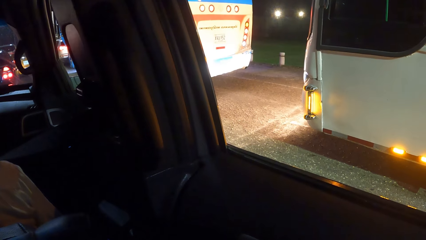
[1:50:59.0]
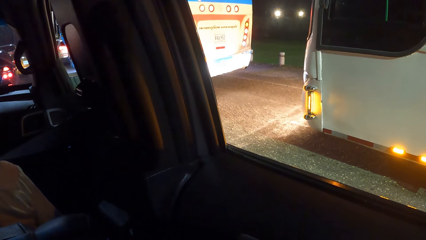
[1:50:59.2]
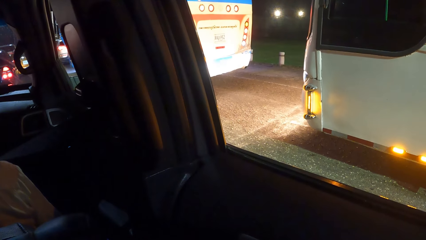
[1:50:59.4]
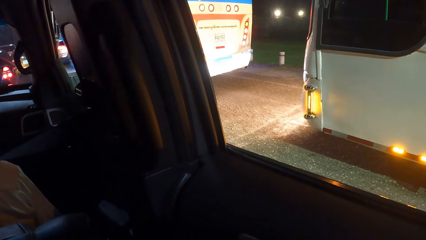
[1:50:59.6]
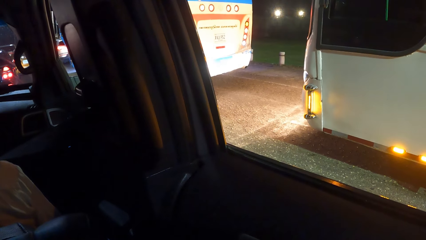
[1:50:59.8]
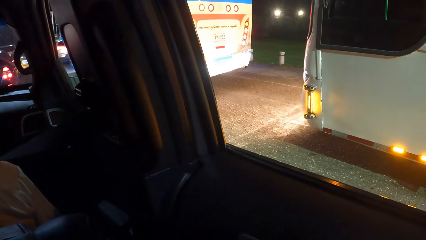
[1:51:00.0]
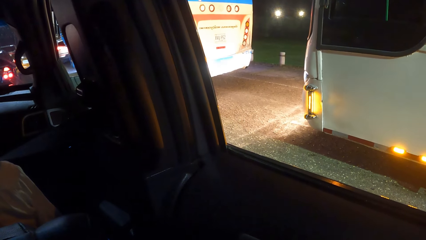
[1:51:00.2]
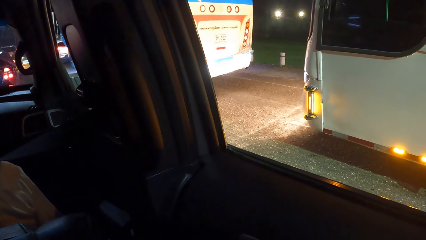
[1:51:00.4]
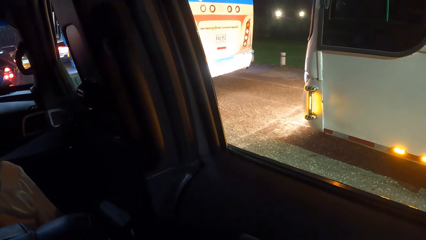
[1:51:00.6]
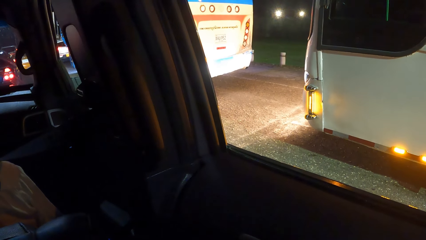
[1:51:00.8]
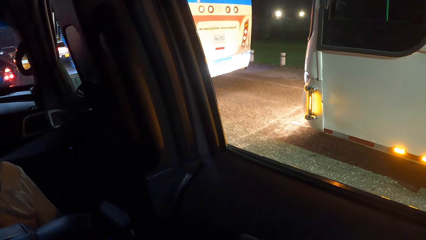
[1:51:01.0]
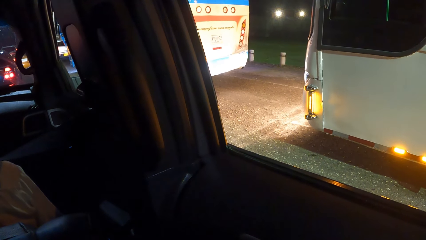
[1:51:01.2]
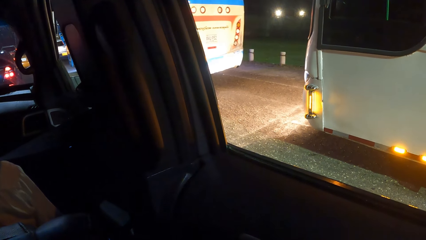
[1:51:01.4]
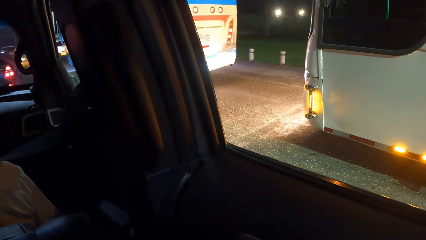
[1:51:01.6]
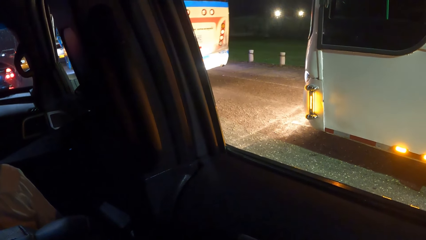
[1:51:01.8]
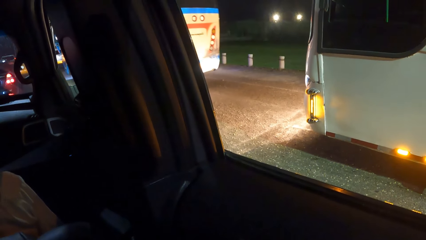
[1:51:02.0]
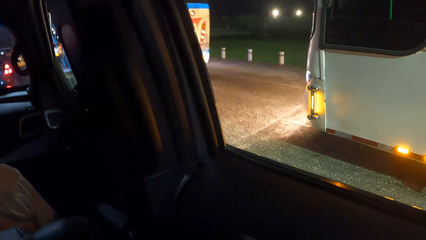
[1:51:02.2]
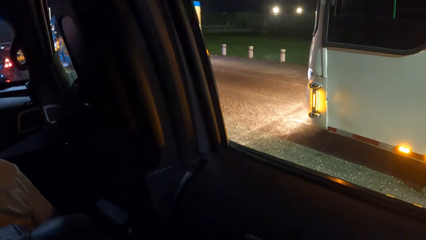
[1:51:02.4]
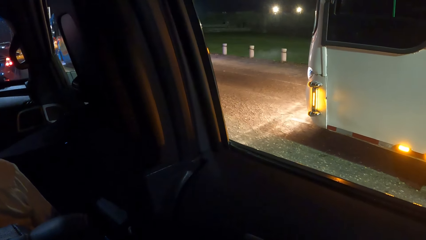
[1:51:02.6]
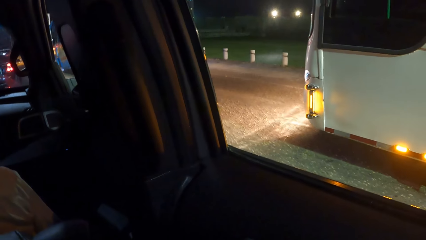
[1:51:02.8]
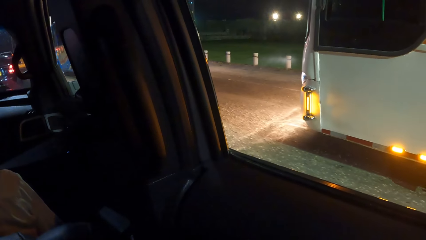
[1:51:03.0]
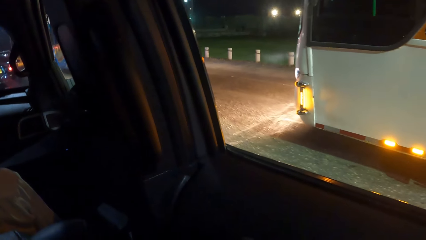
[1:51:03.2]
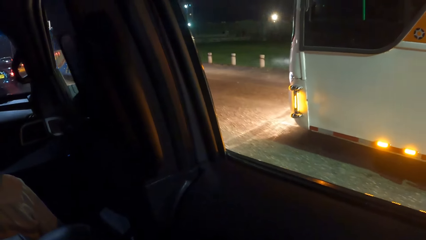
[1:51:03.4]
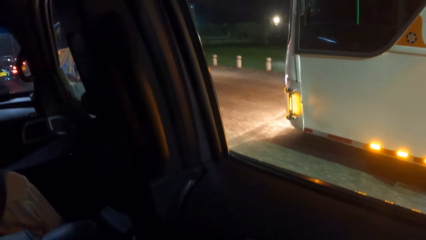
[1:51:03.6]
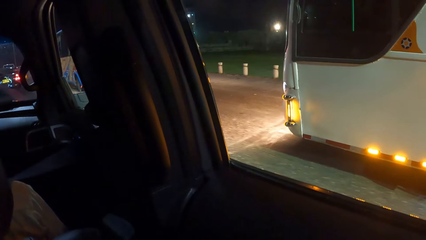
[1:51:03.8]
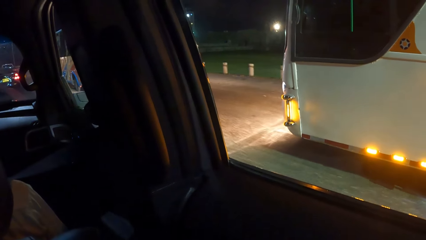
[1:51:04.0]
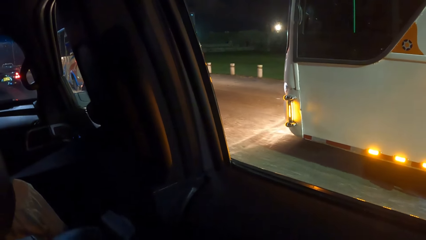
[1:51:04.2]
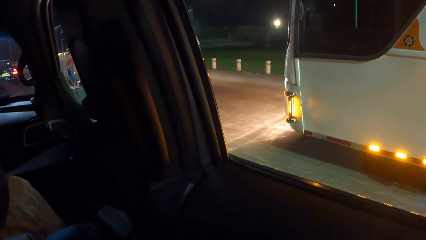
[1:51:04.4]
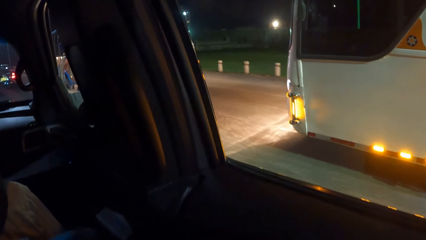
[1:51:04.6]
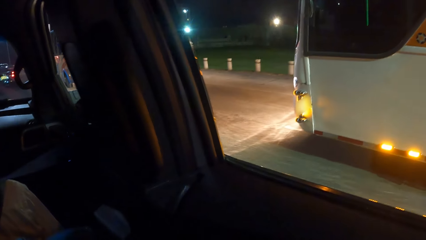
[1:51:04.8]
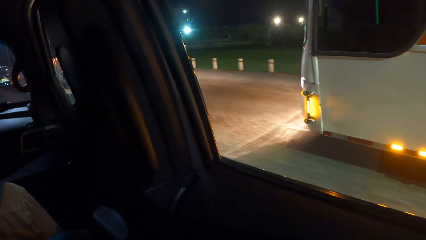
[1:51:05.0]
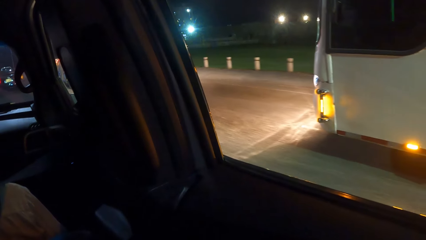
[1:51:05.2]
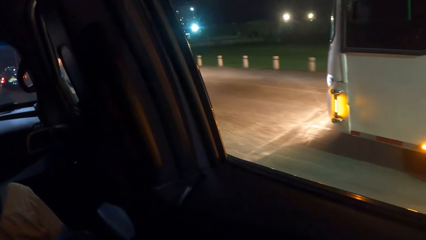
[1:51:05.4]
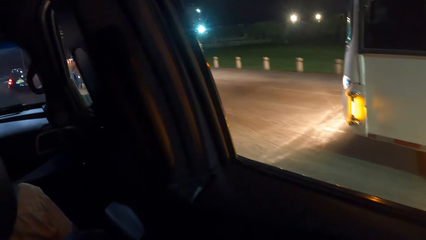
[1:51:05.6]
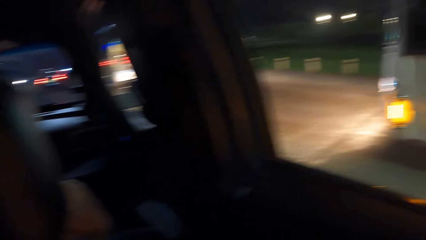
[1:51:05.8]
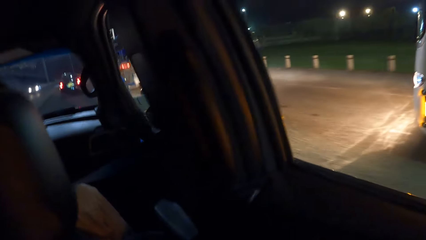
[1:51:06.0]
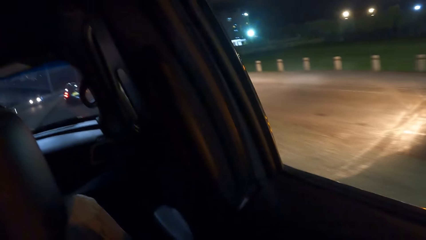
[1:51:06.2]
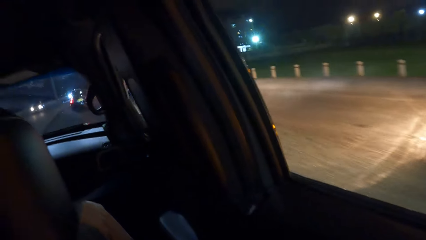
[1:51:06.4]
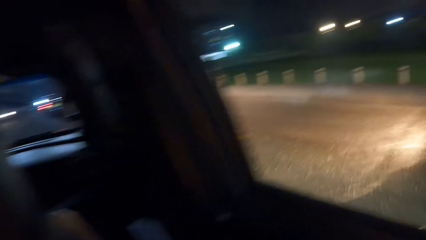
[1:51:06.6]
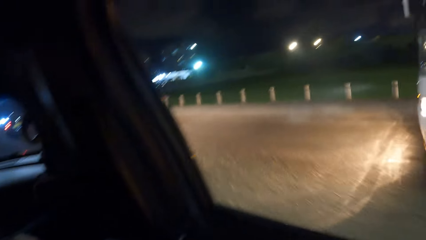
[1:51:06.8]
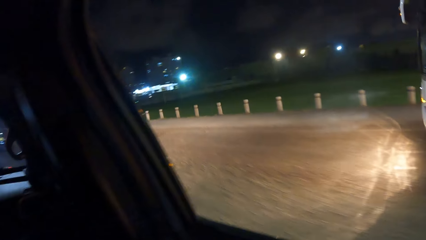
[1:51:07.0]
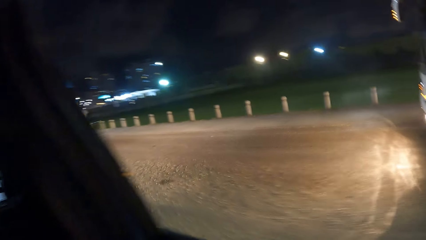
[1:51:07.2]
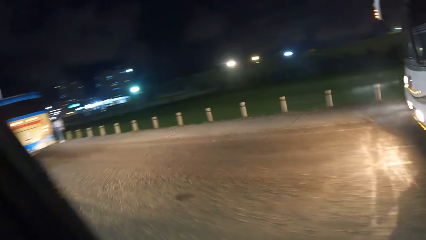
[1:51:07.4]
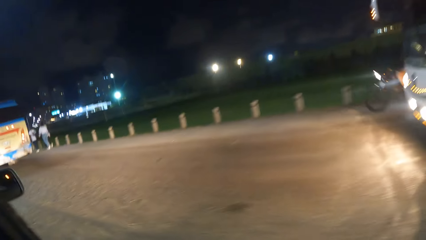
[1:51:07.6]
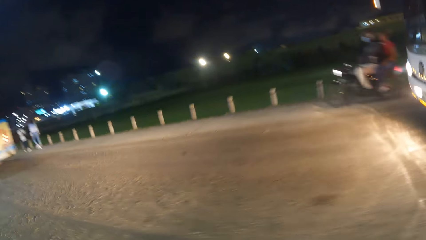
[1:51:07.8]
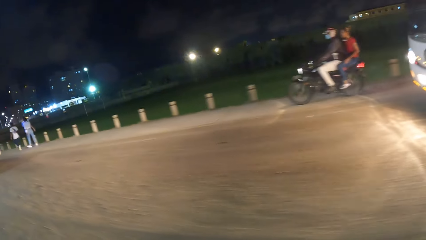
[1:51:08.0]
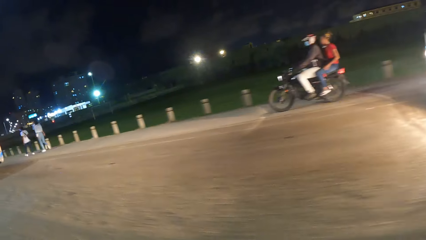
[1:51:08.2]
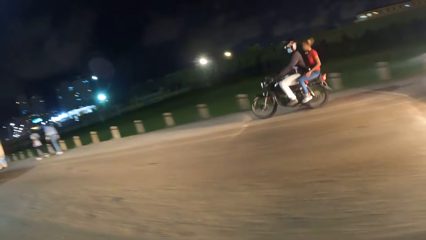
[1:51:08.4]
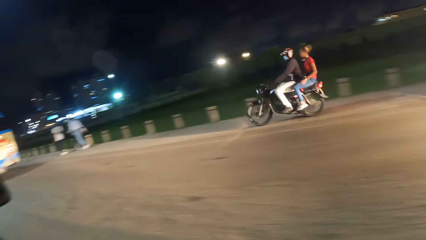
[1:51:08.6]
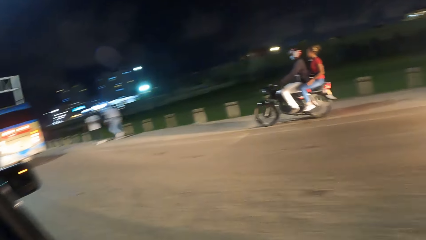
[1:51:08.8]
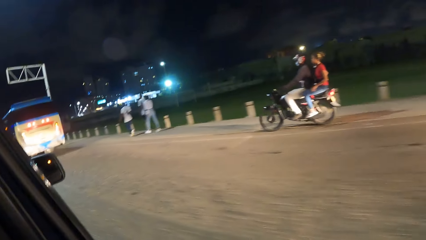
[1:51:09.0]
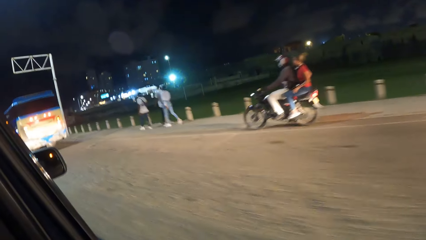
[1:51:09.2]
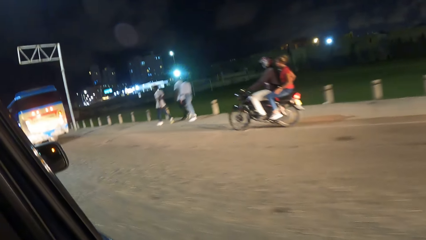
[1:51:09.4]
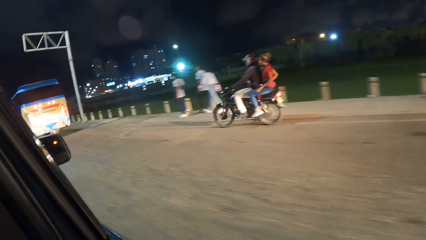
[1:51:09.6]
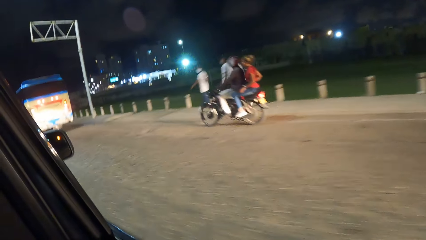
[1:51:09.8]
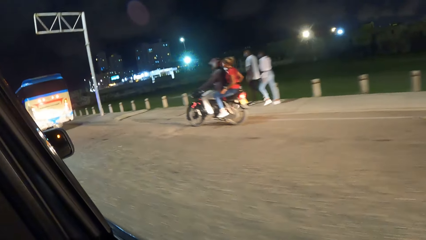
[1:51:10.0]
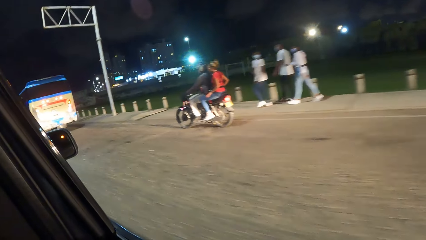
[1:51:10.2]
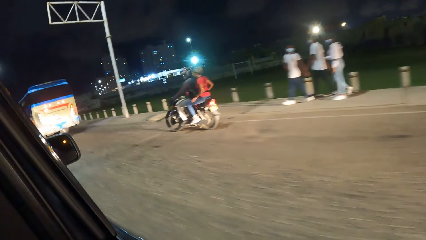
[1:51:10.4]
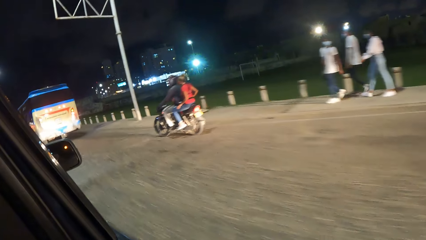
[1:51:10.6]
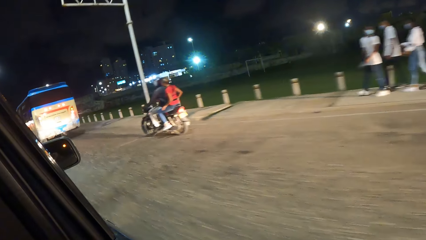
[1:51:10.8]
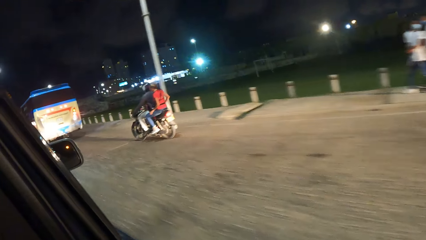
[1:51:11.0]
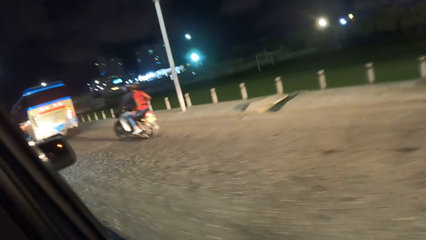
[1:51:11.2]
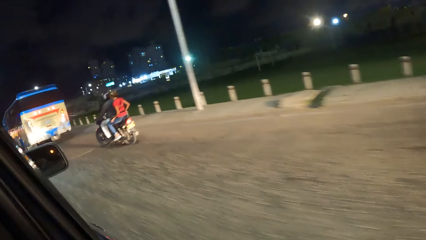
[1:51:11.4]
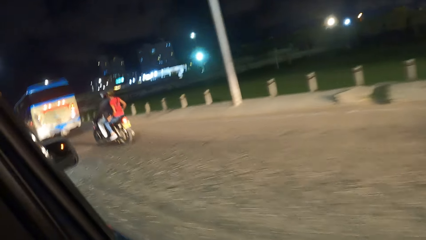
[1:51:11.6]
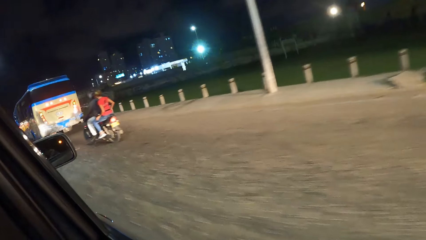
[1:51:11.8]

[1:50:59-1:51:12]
A person drives the car.

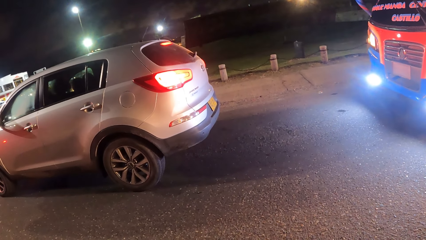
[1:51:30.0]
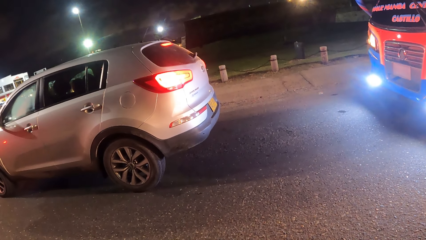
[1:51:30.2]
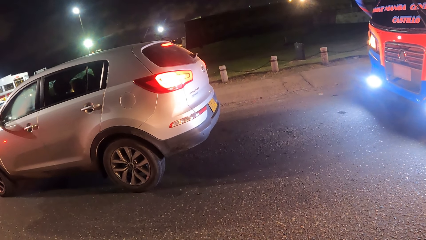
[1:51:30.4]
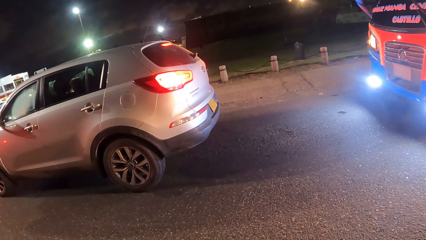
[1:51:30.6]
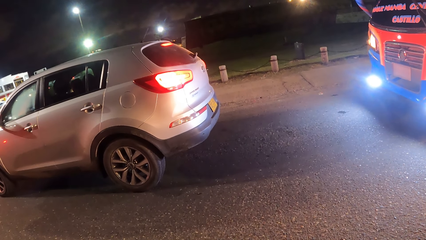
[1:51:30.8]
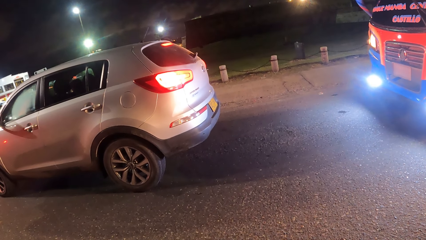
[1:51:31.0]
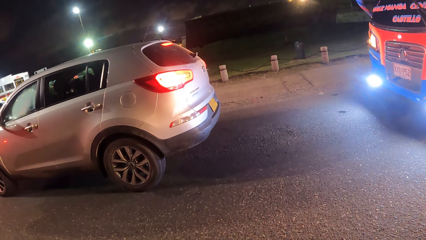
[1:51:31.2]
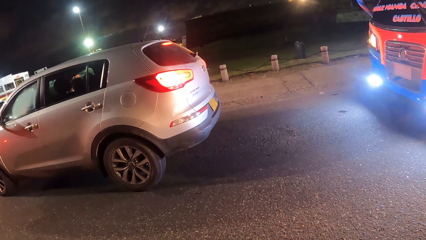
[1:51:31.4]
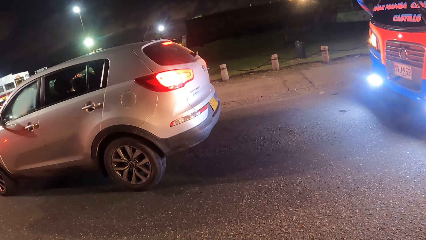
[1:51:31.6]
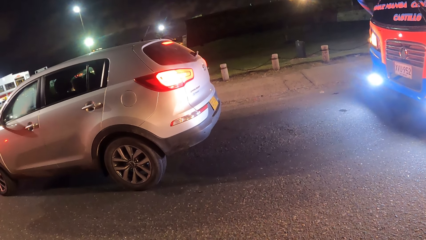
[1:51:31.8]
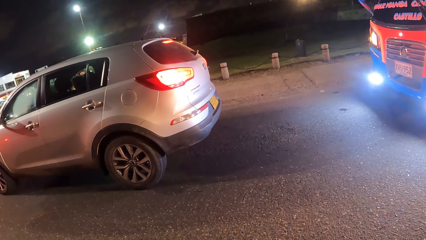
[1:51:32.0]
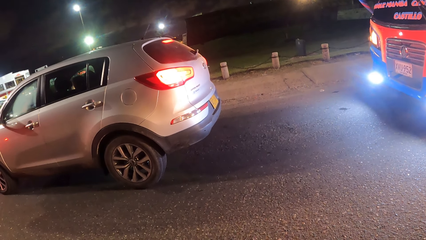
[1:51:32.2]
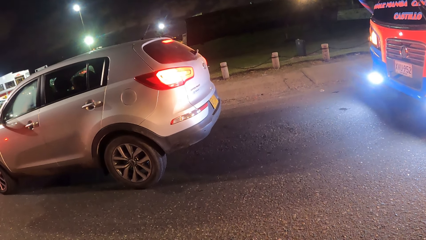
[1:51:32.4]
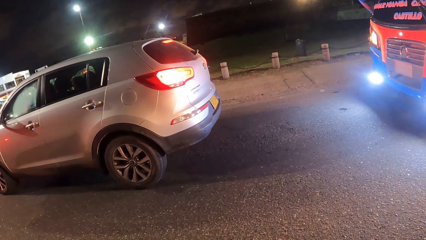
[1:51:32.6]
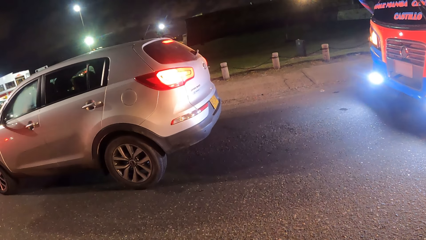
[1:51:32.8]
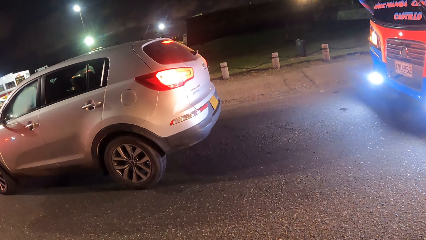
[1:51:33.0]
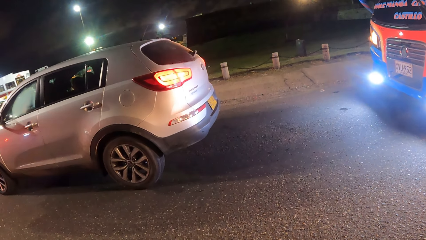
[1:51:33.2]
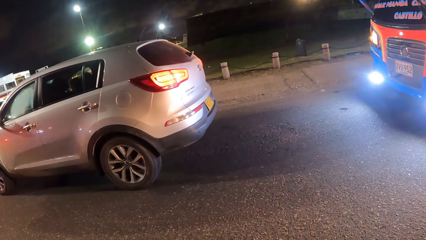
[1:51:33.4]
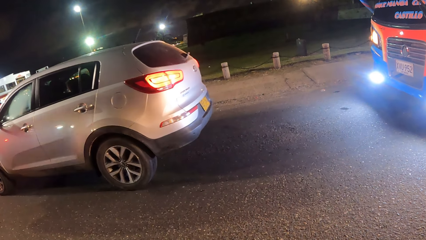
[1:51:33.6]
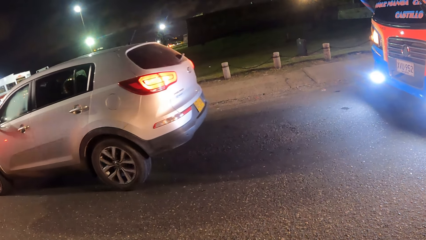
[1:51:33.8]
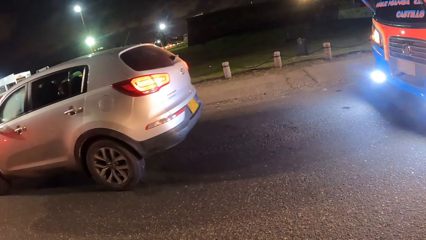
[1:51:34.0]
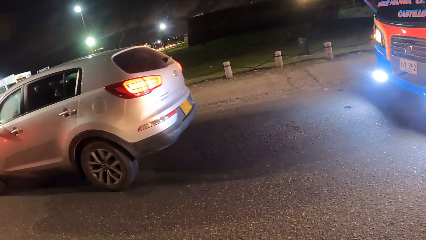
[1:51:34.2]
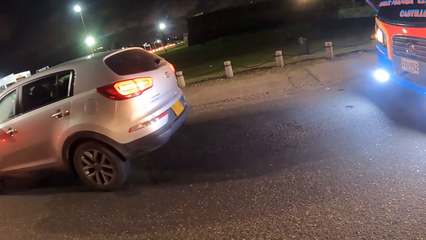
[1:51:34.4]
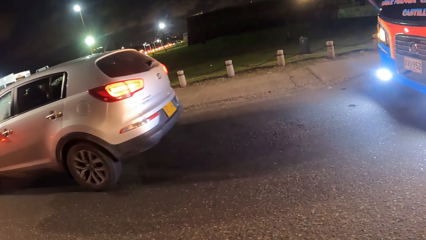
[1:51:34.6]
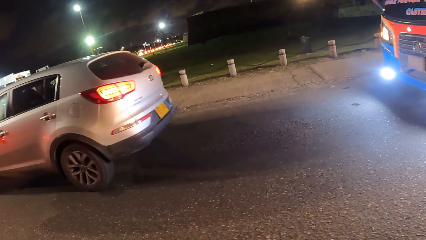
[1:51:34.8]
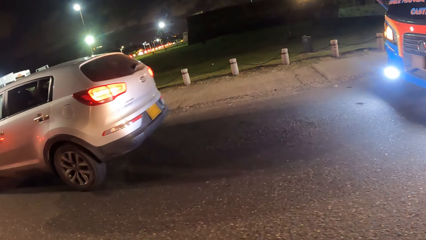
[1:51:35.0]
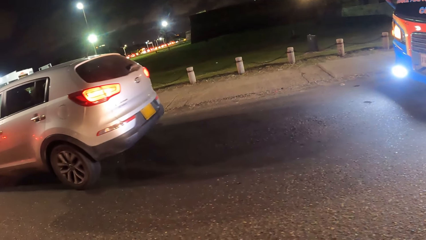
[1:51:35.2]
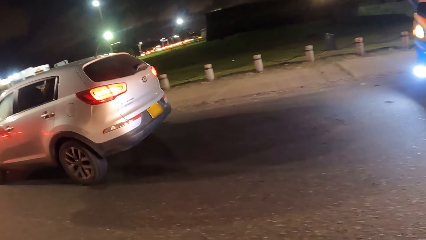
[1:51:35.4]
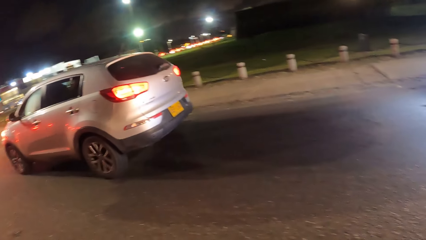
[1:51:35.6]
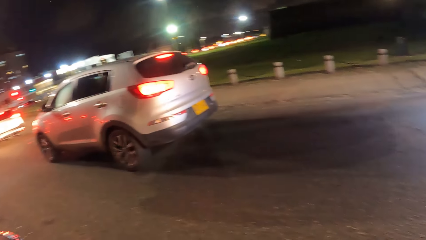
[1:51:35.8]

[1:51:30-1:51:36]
A person stops the car.
